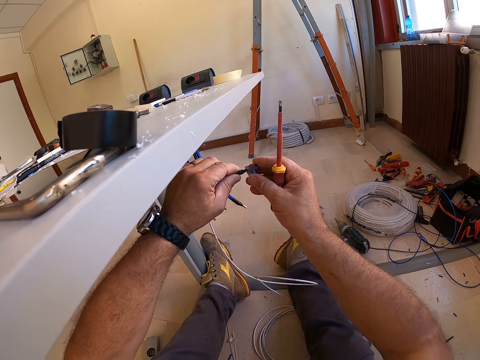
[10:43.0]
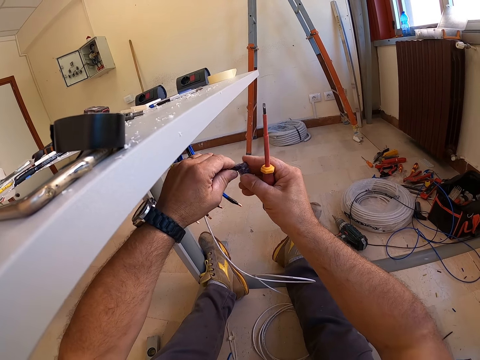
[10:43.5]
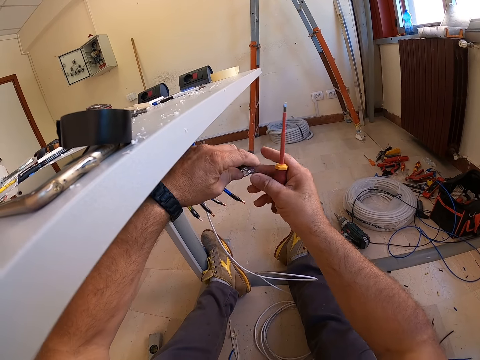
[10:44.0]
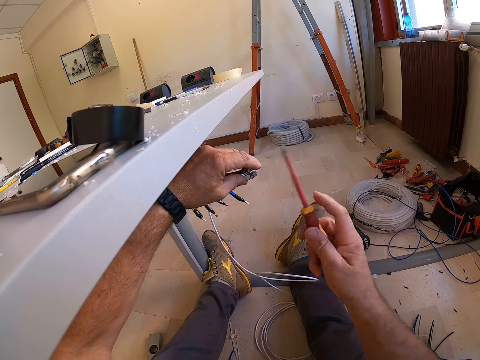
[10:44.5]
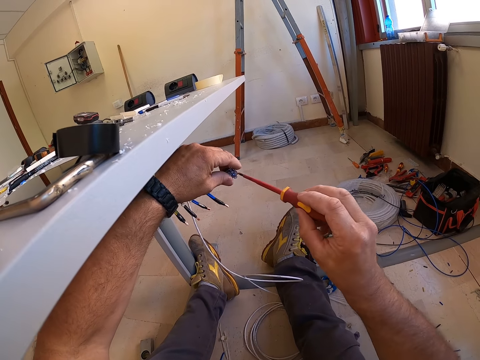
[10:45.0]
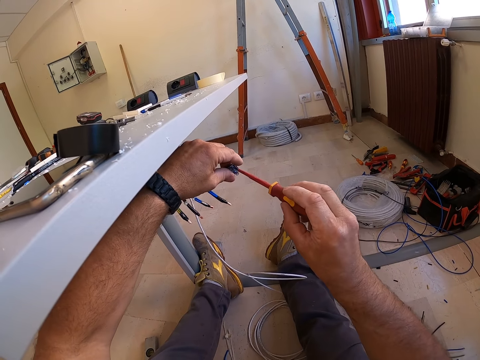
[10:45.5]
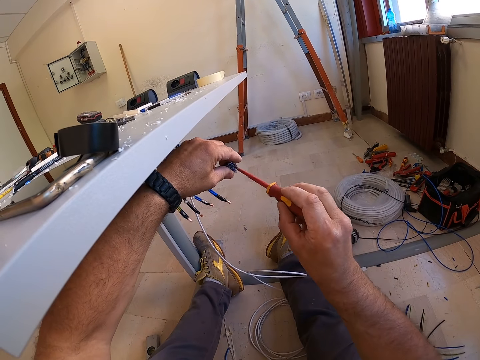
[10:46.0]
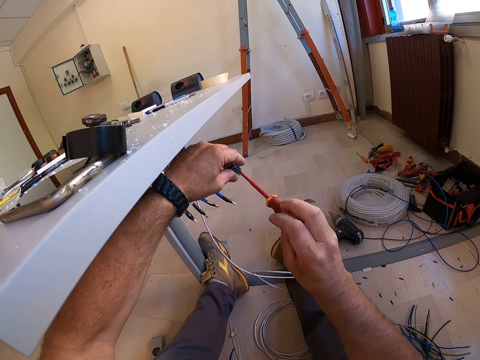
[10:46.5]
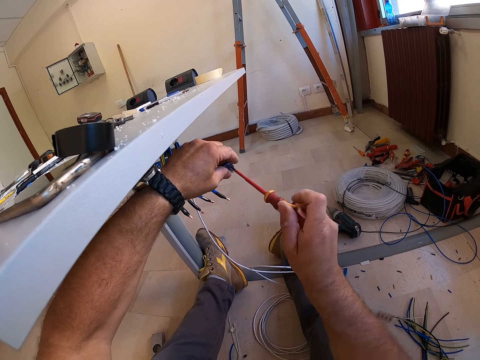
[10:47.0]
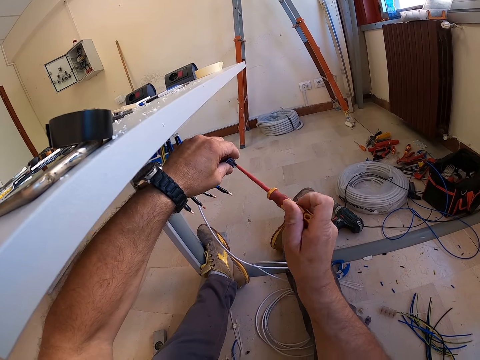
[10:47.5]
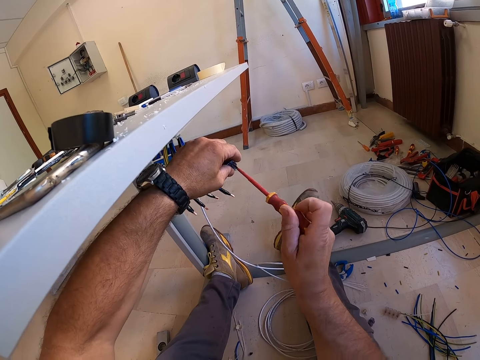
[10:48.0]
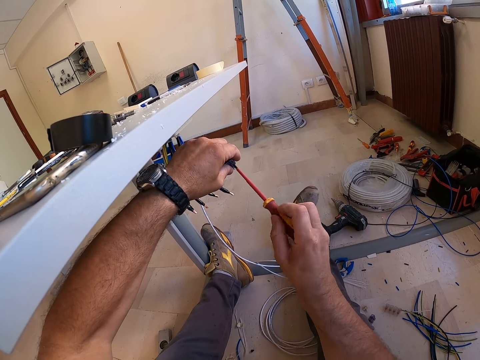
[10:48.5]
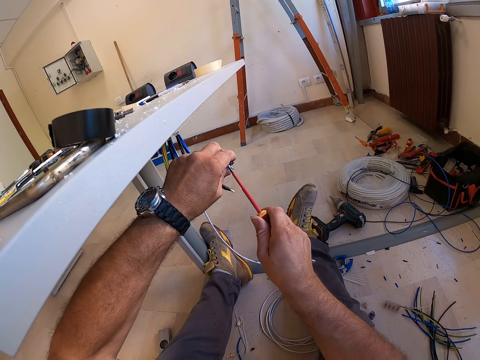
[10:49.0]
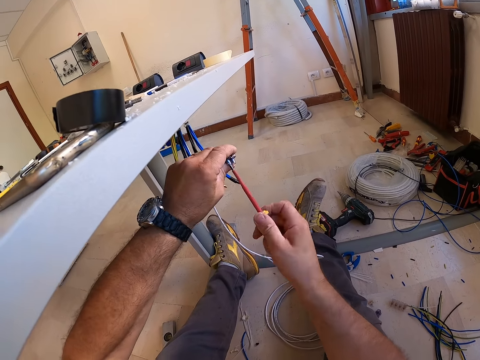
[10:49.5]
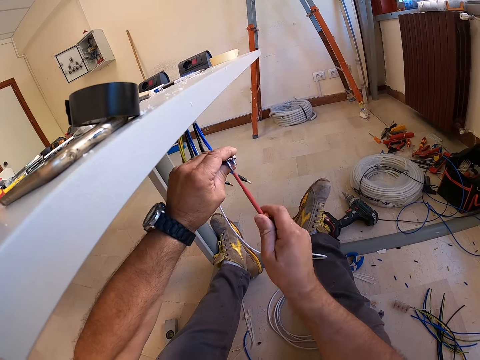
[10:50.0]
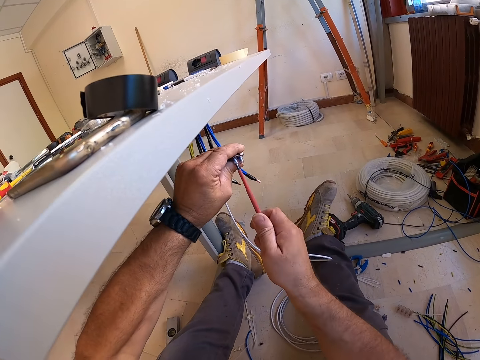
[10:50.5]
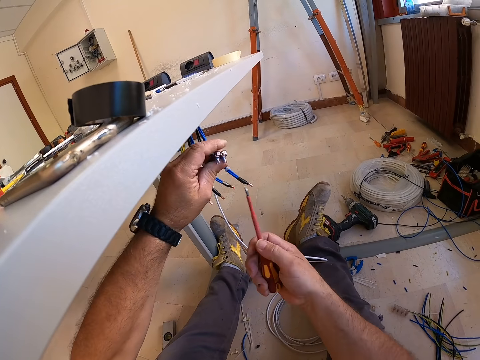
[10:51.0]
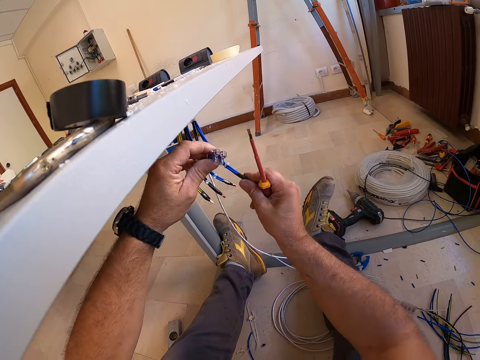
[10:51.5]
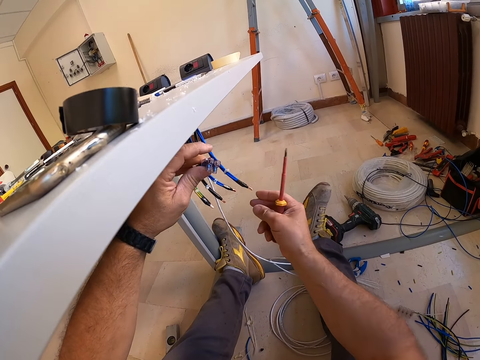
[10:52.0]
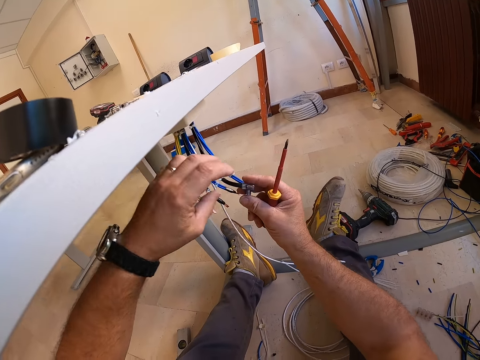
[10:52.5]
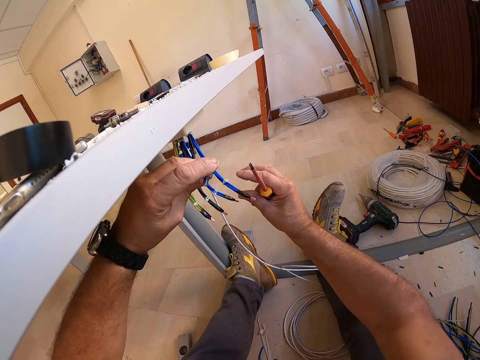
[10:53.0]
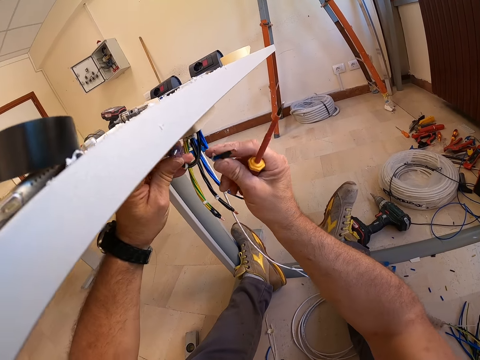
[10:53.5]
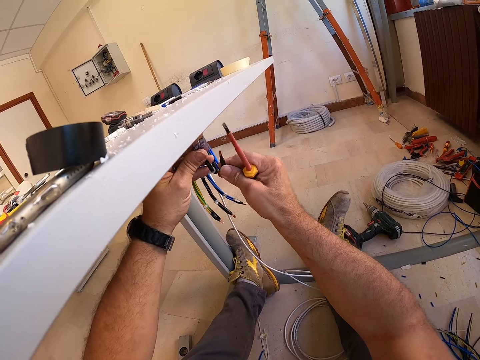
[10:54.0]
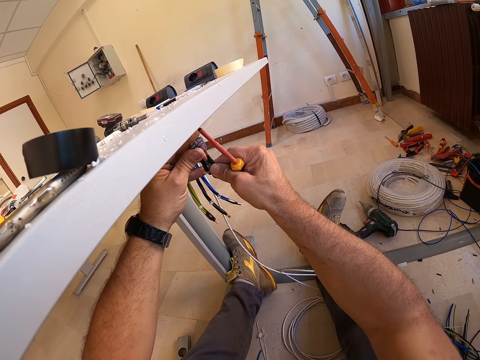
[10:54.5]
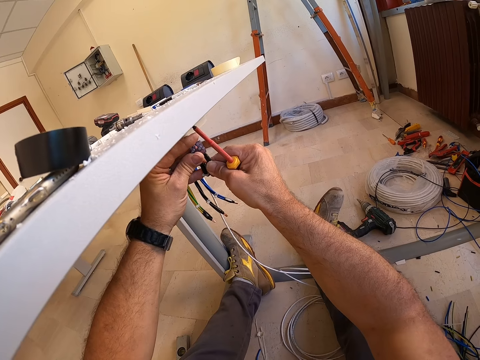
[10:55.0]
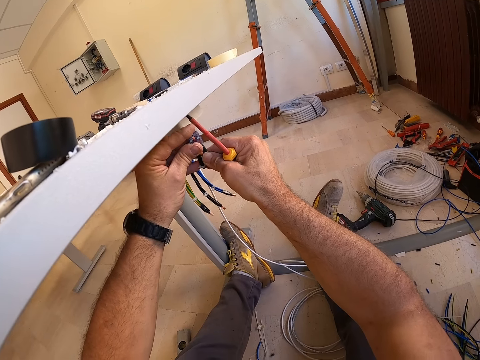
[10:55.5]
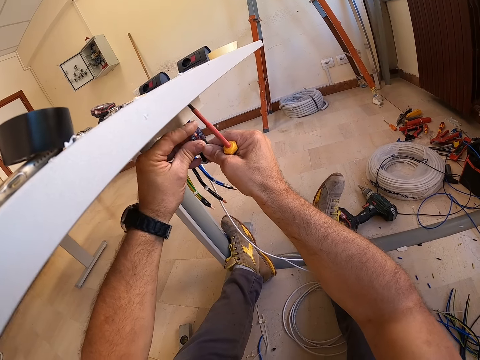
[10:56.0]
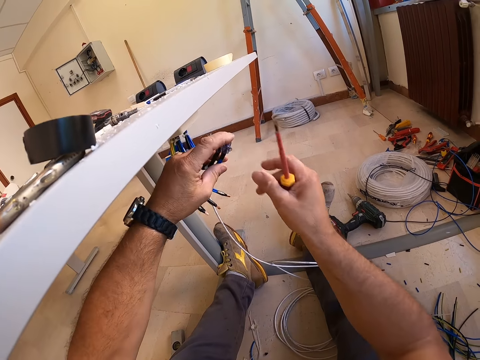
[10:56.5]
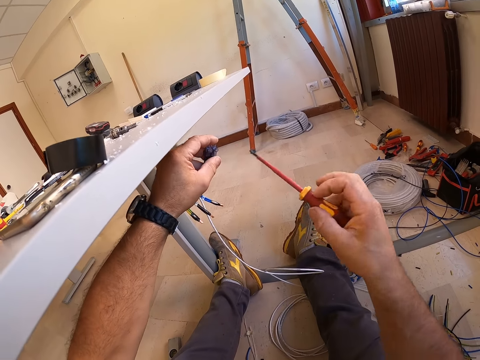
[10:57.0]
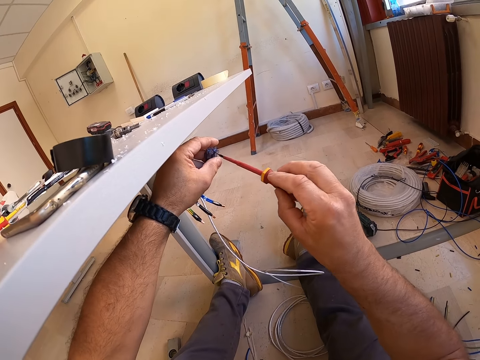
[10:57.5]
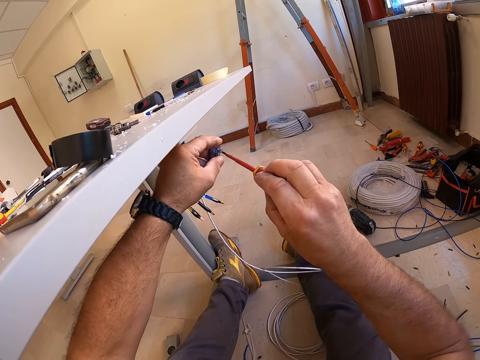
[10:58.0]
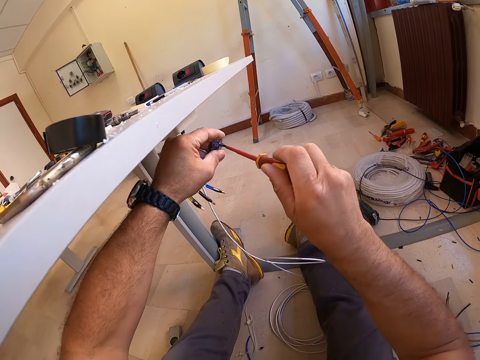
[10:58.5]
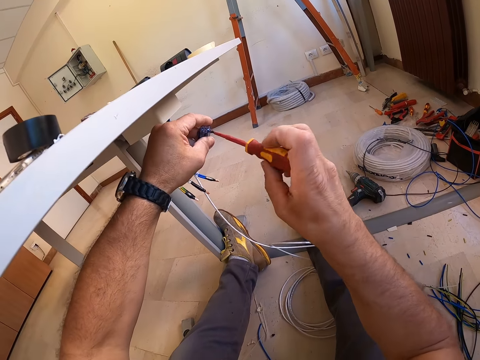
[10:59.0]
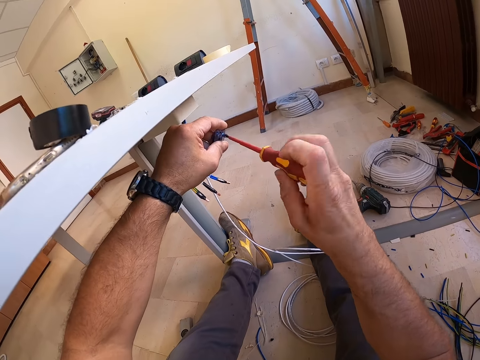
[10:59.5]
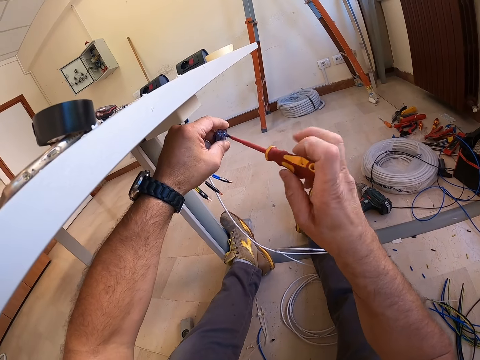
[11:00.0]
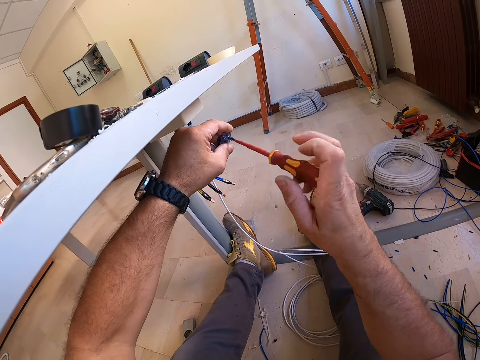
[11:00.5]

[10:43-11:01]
The camera wearer fixes something on the wire. They hold the screwdriver. They screw the cable clips on the cable with the screwdriver. They fix something on the wire. They hold the wires. They fix another cable in the cable clip. They hold the screwdriver. They screw the cable clips on the cable with the screwdriver.

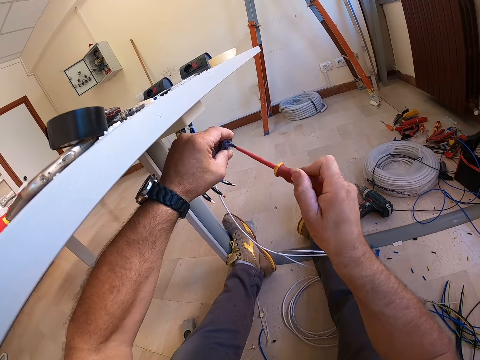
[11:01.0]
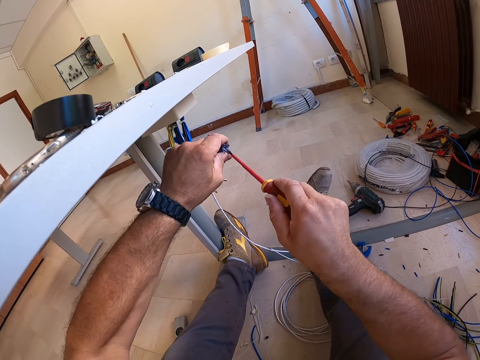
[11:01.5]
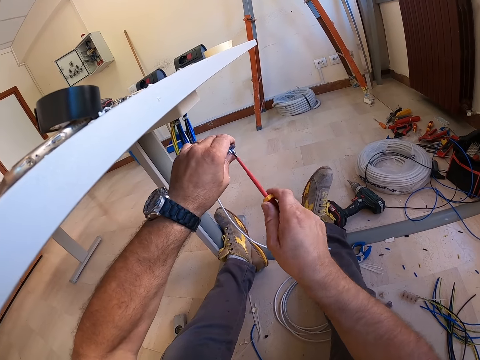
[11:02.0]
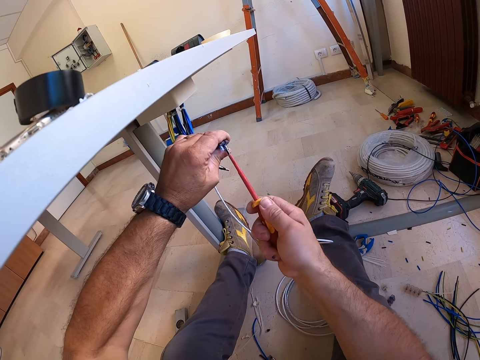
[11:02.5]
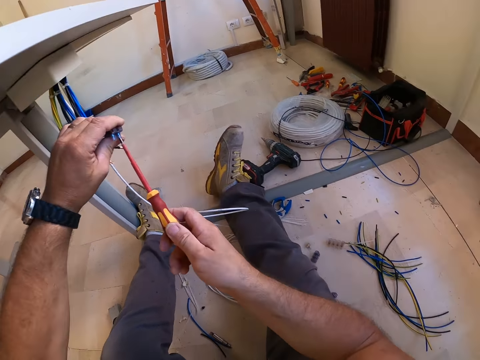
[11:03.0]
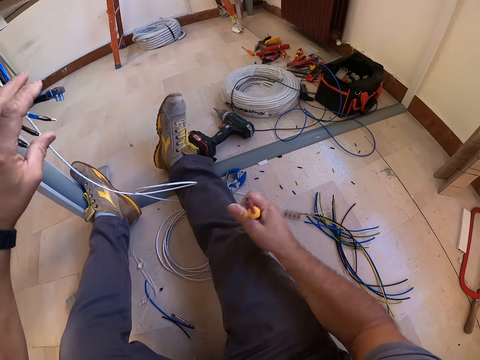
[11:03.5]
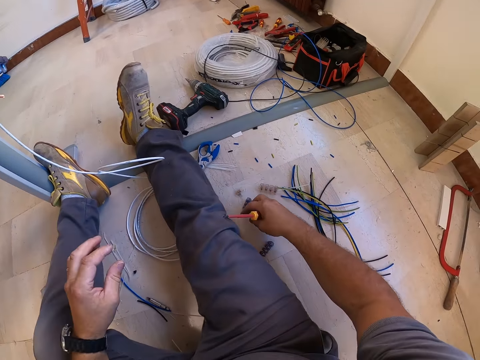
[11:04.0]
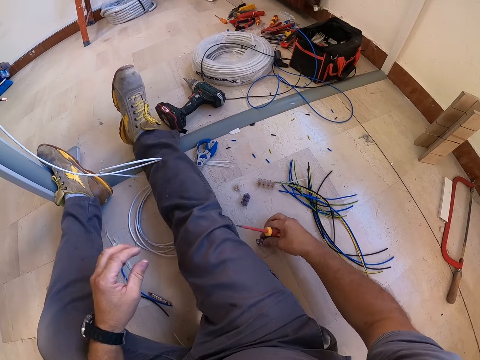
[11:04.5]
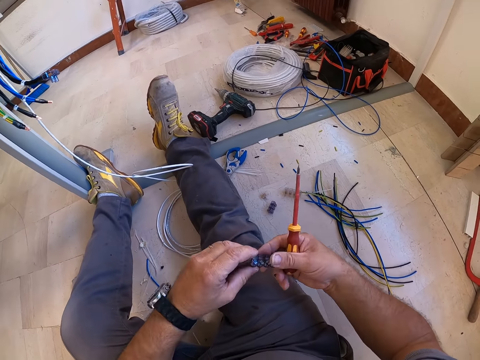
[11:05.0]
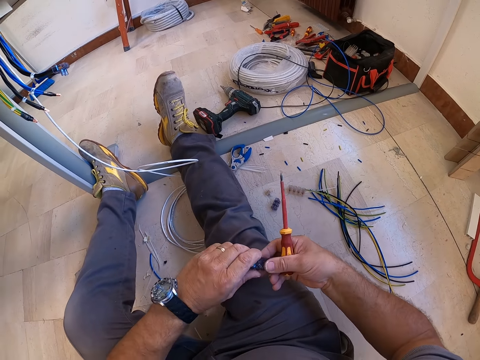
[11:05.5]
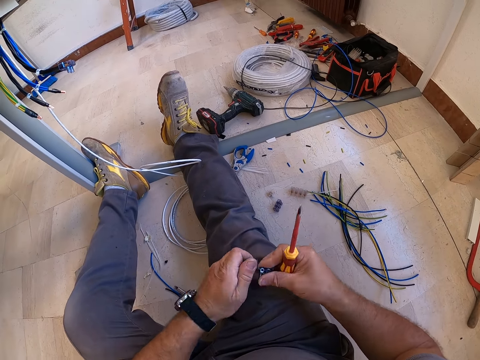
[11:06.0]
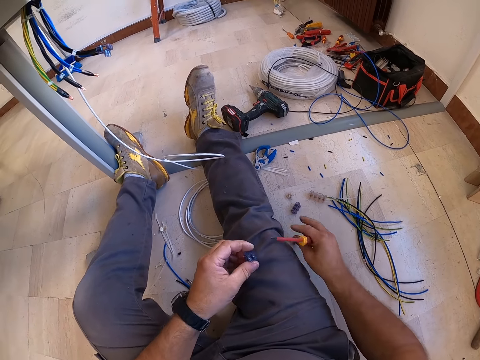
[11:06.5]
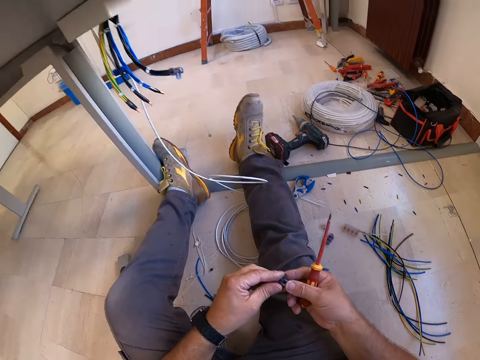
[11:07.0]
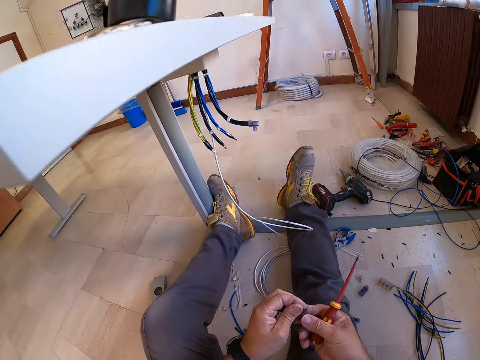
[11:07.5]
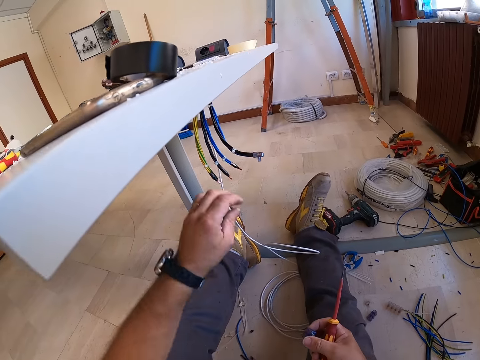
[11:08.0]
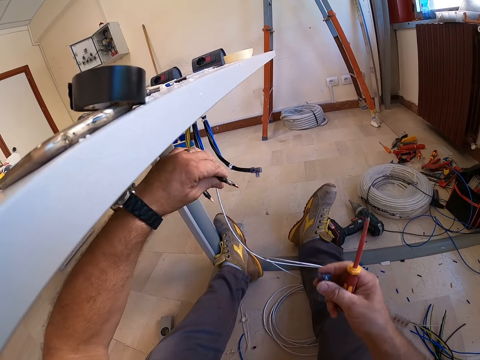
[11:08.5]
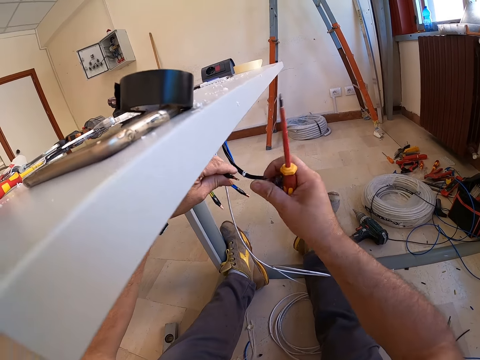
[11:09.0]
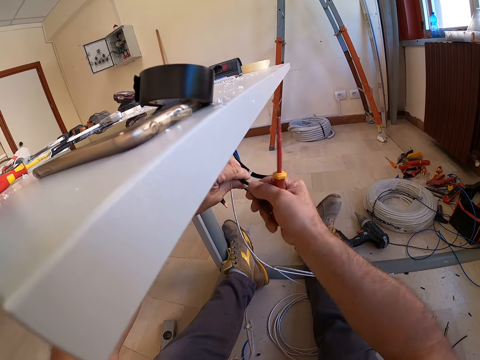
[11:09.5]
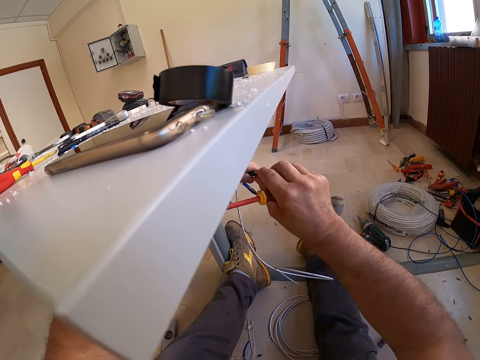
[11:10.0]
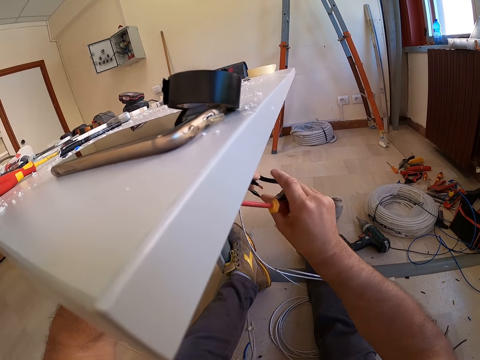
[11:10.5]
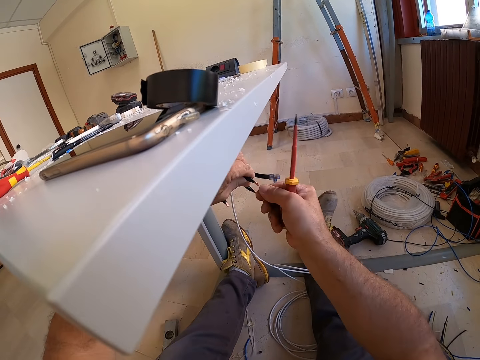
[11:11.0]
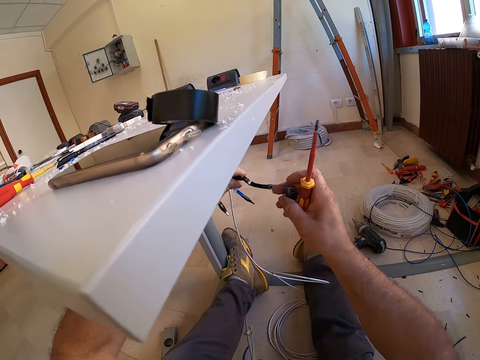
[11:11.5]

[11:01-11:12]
The camera wearer picks up another cable clip from the floor. He separates the cable clips into two. He cuts something. He drops a part of the cable clips on the floor. He holds something. He holds the wire. He twists the cables under the table with his hands. He folds the wire.
